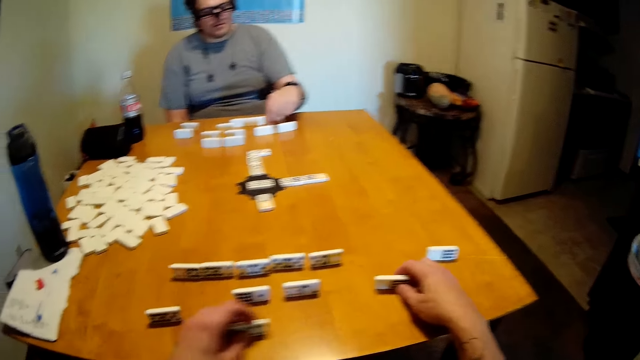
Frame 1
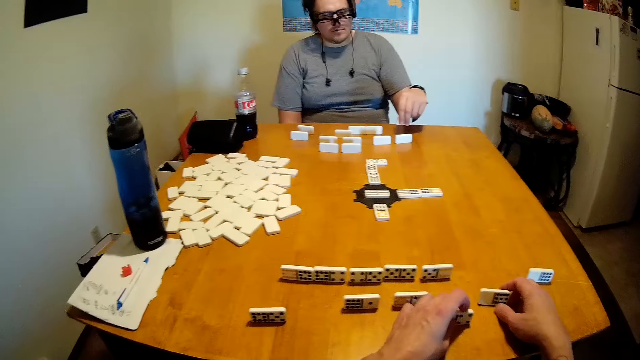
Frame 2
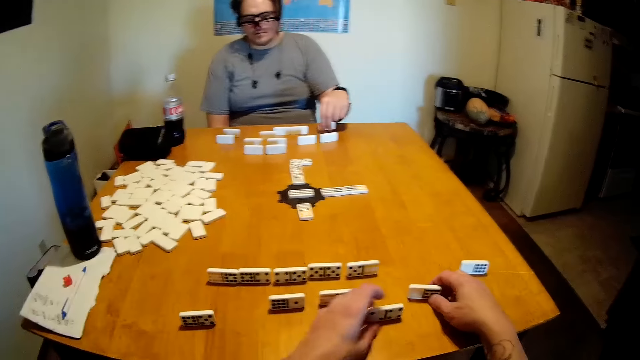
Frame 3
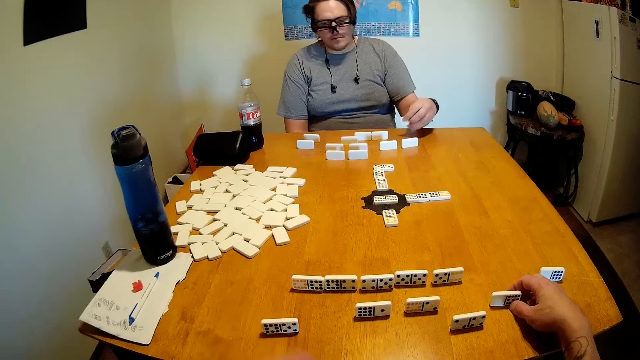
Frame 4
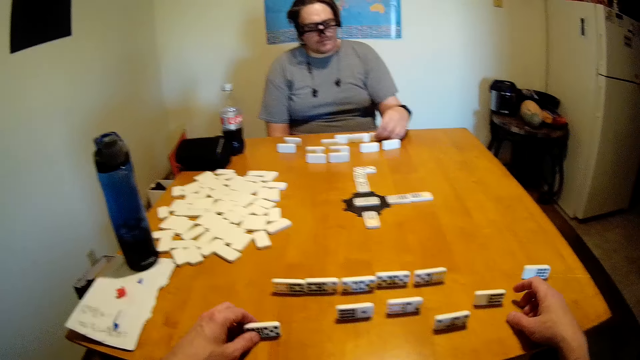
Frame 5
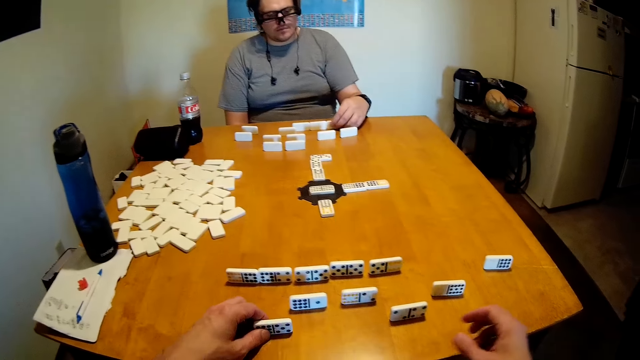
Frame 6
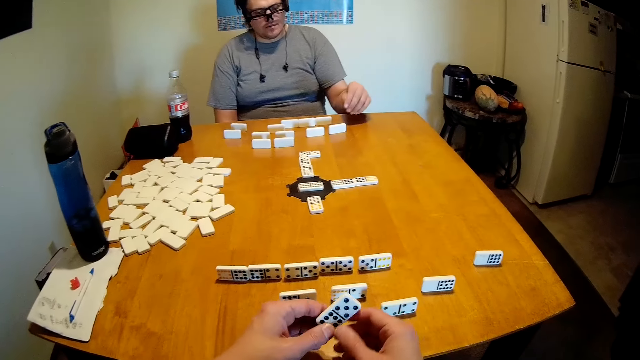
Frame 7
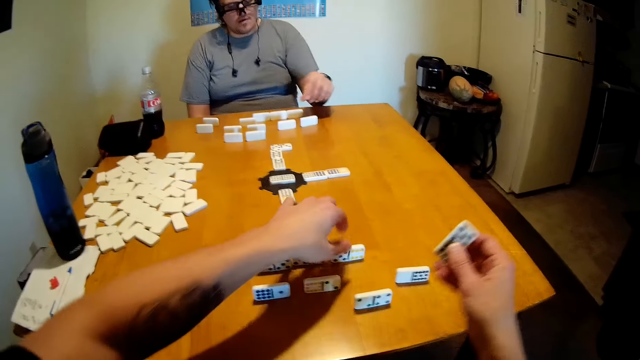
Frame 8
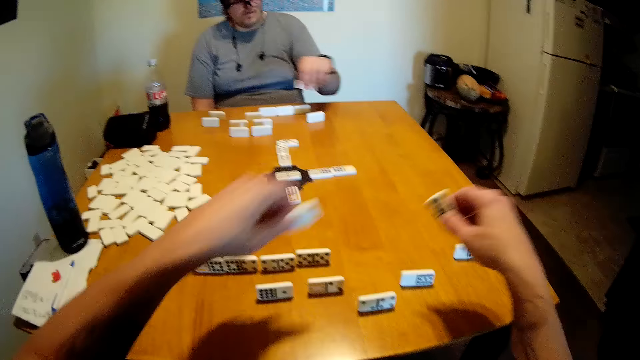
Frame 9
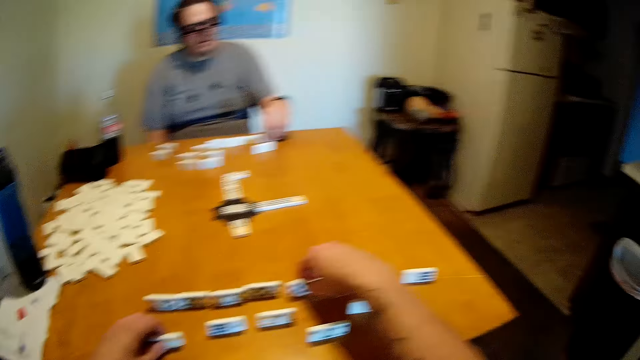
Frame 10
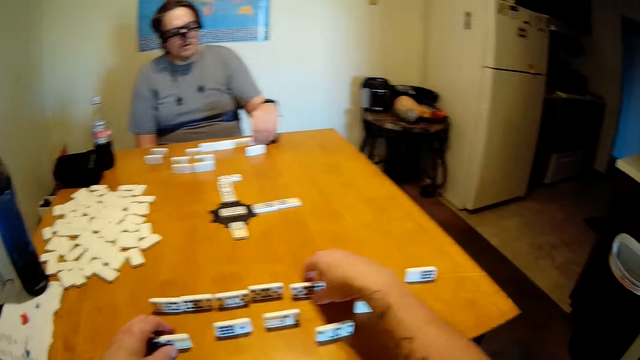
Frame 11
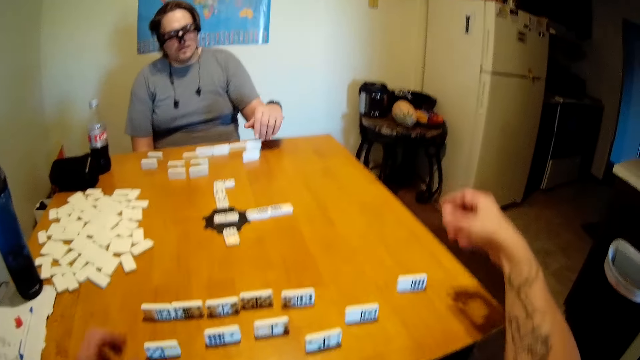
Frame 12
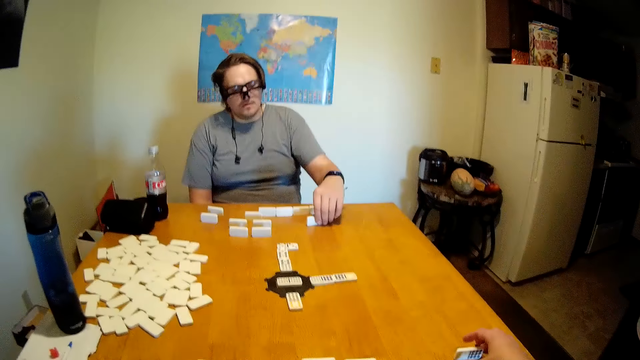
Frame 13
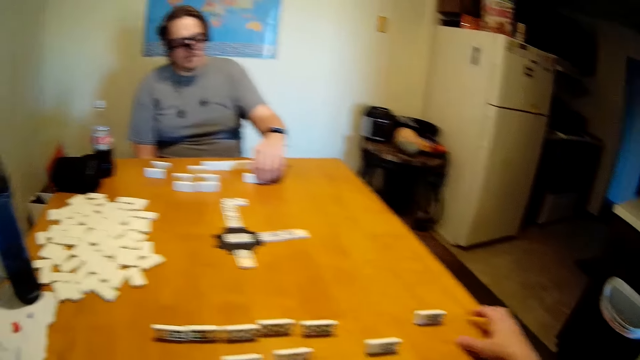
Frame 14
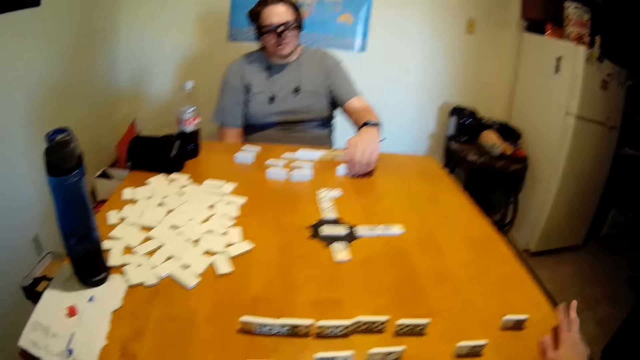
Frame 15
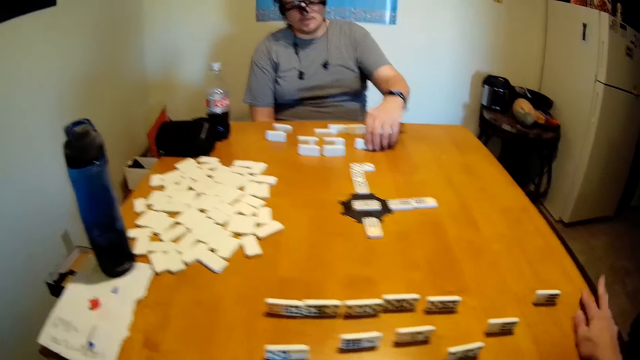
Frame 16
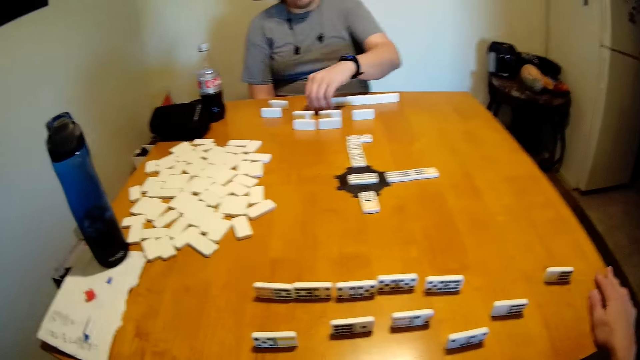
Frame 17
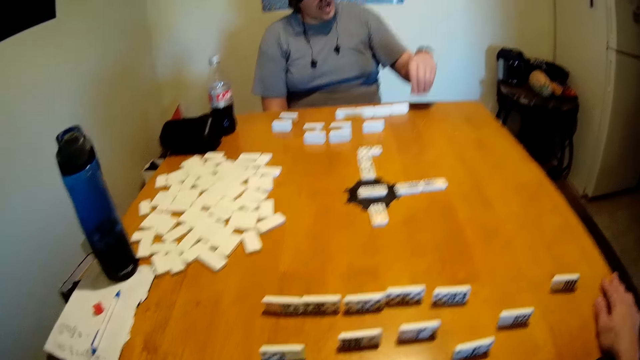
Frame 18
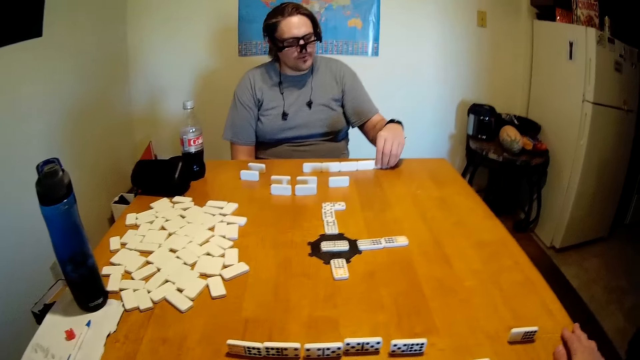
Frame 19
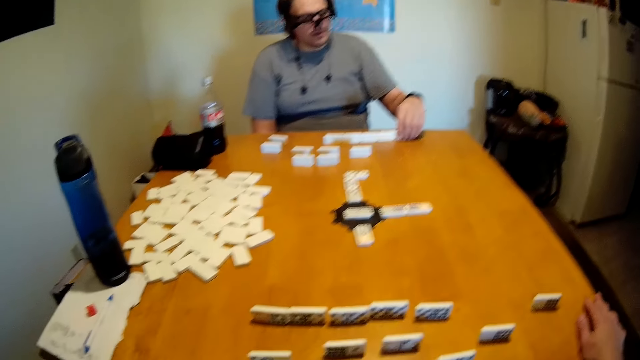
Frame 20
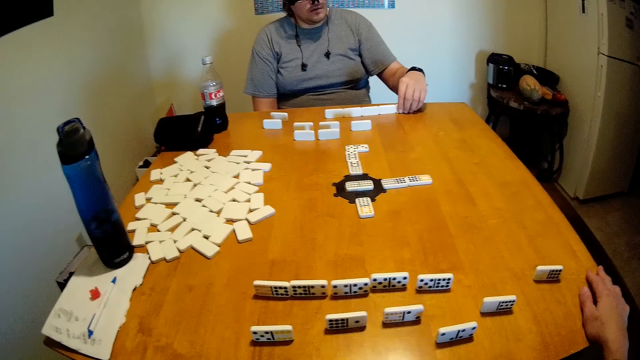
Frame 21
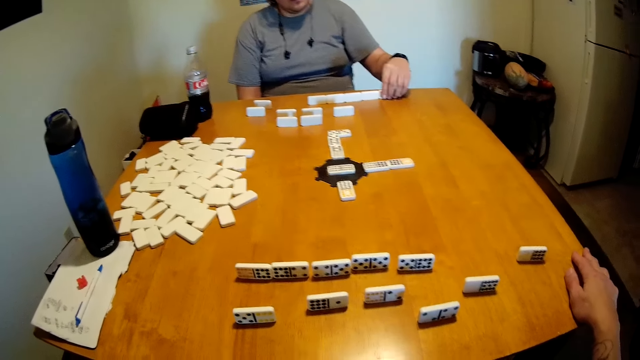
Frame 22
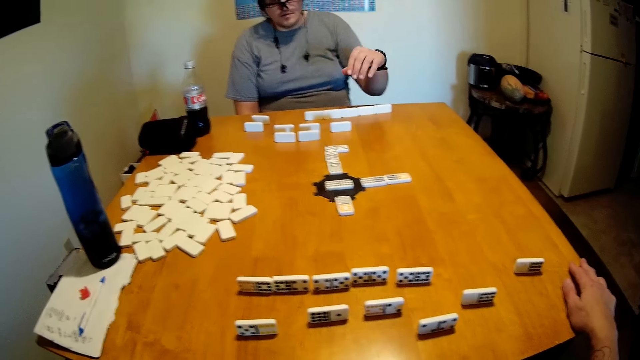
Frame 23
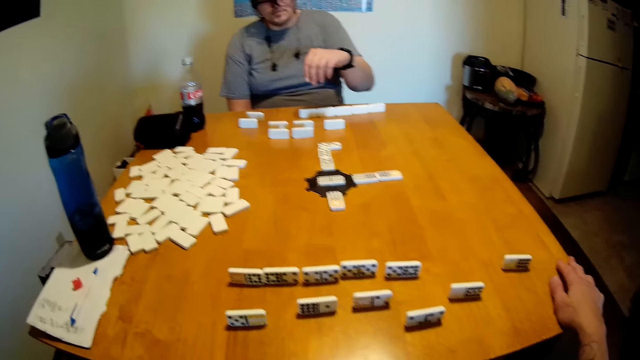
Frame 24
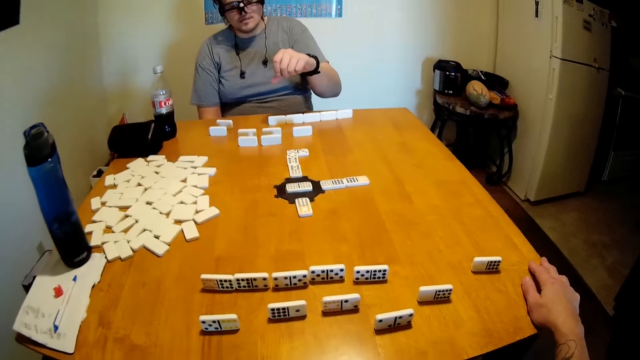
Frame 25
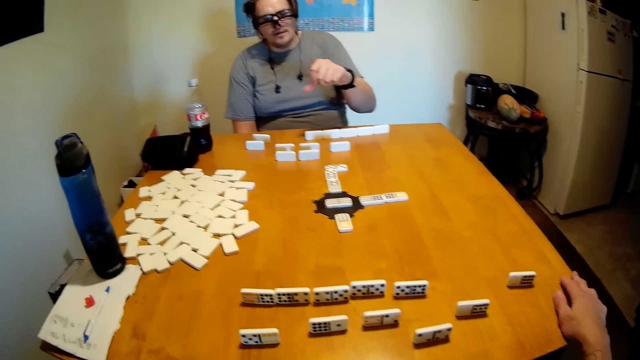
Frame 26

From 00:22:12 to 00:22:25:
A person puts the dominoes on the table. The camera wearer picks up the game piece and puts the game piece down. They pick up the dominoes and put the dominoes on the table. They pull the game piece, pick up the game piece and put the game piece down.

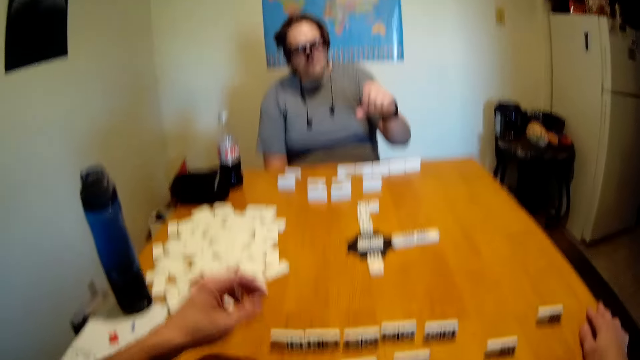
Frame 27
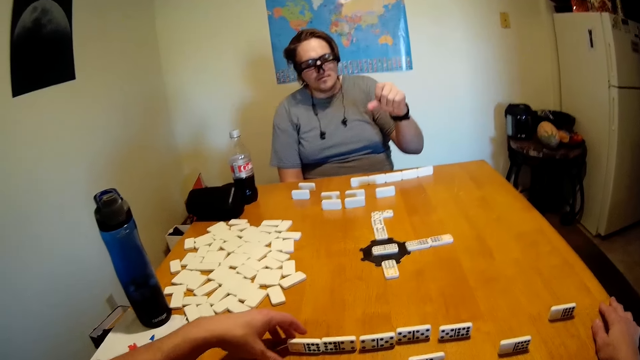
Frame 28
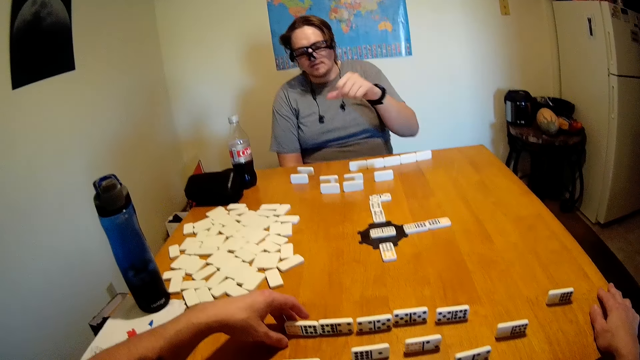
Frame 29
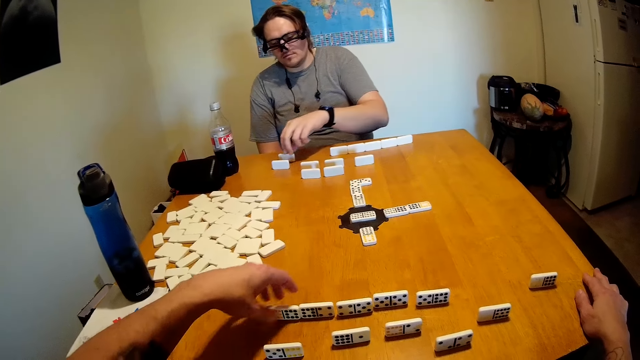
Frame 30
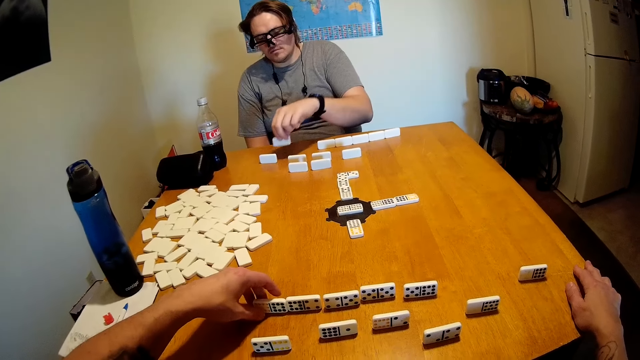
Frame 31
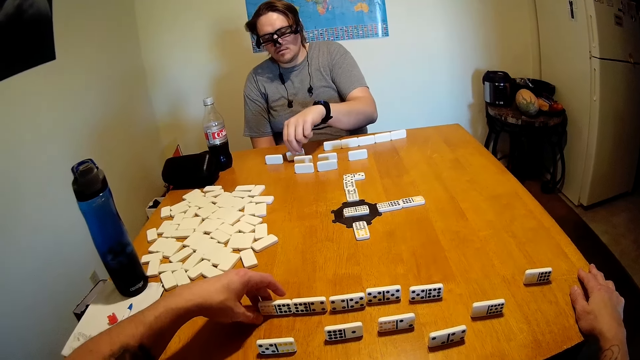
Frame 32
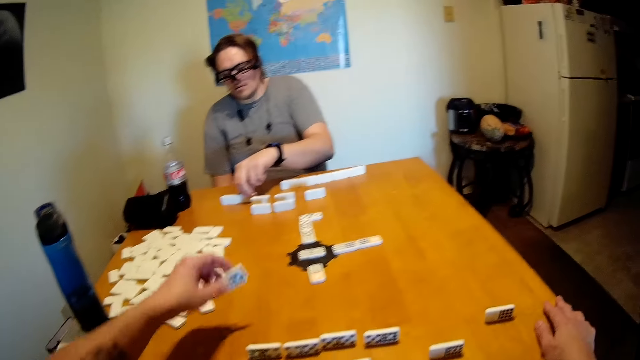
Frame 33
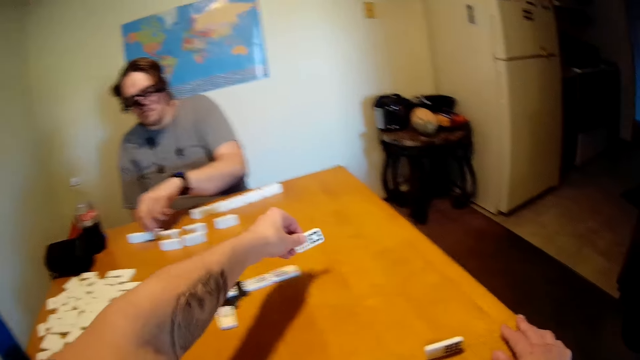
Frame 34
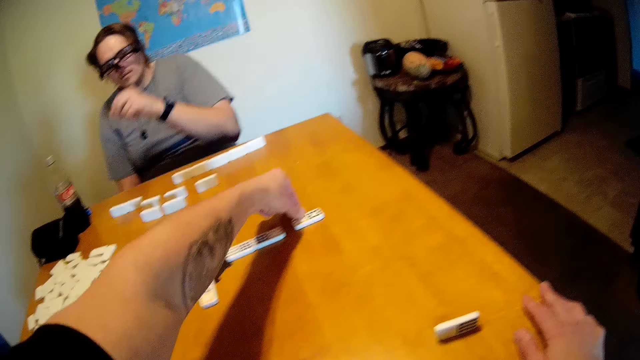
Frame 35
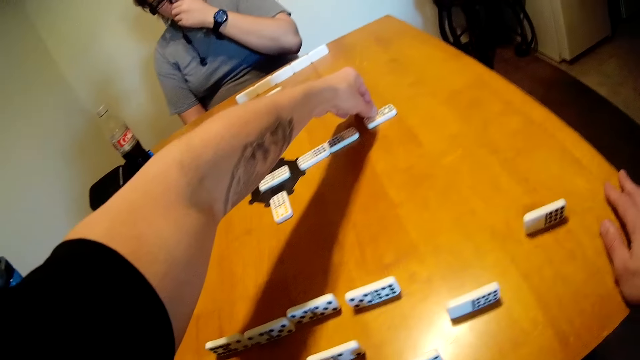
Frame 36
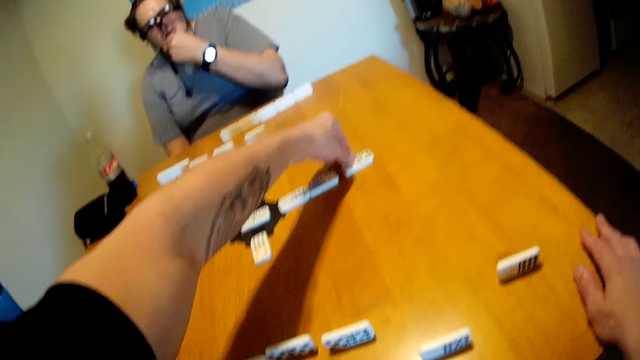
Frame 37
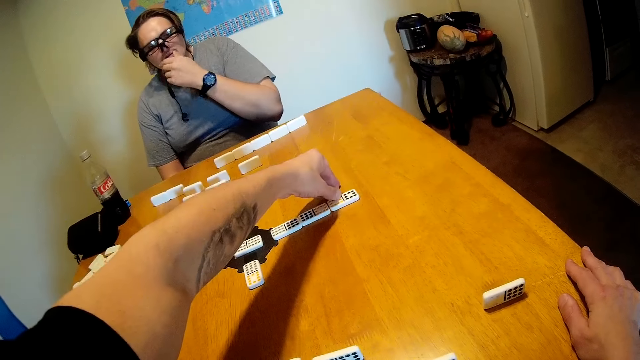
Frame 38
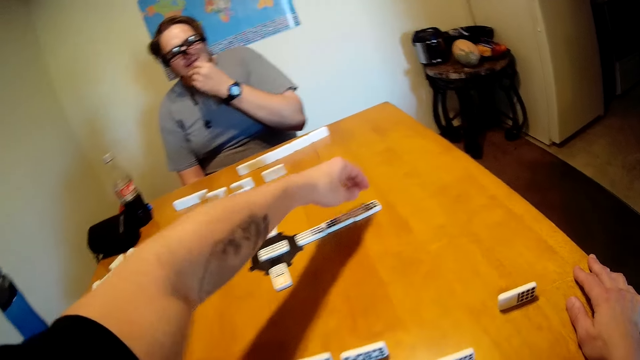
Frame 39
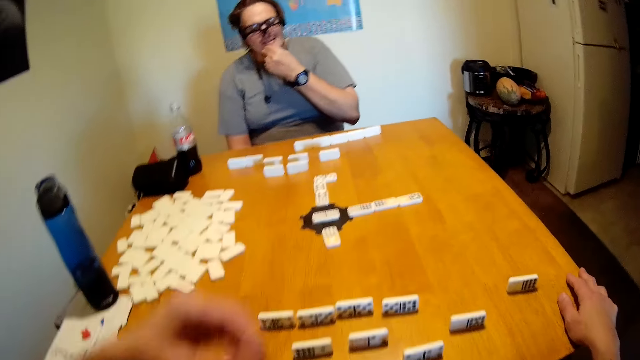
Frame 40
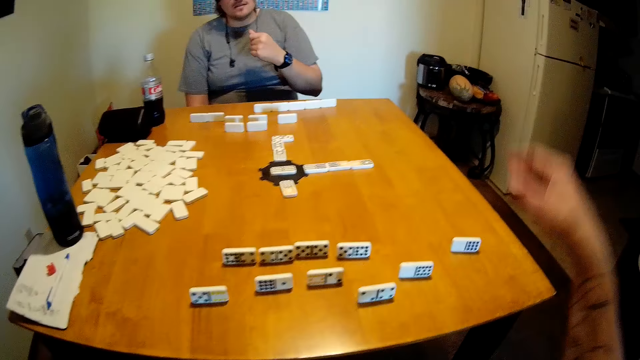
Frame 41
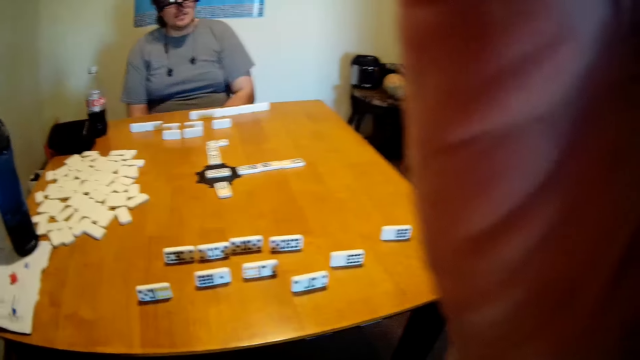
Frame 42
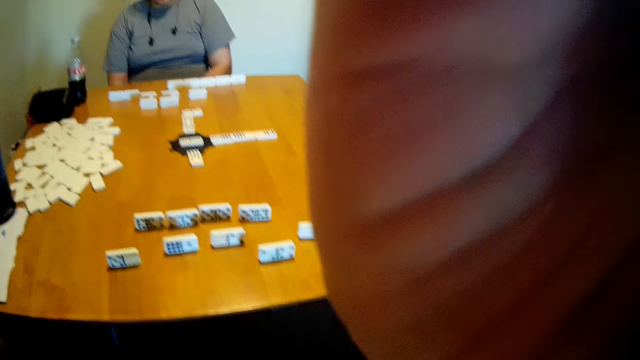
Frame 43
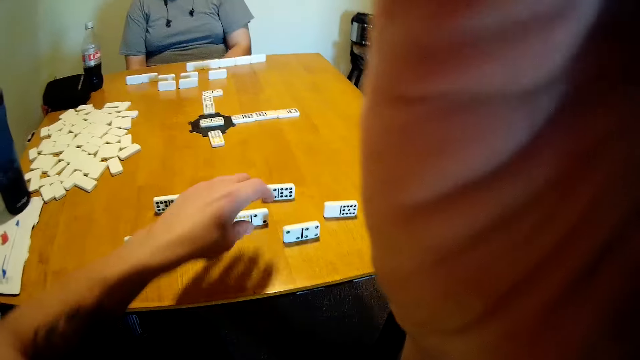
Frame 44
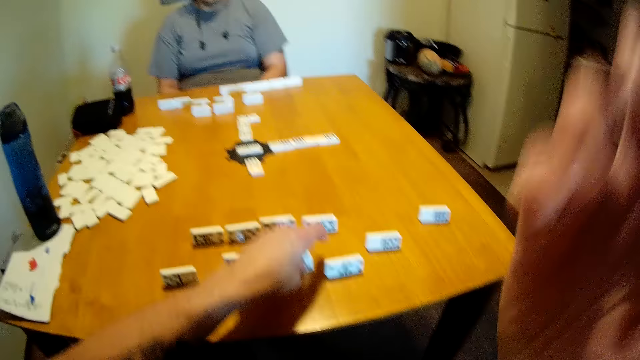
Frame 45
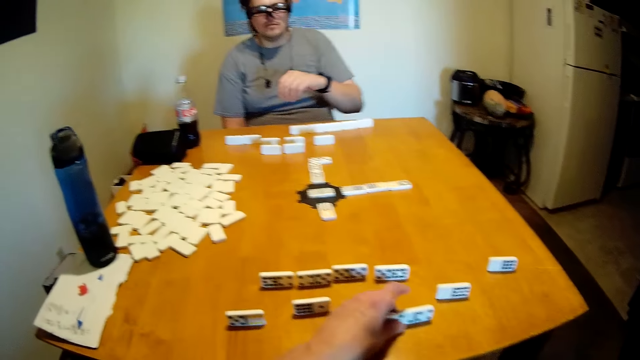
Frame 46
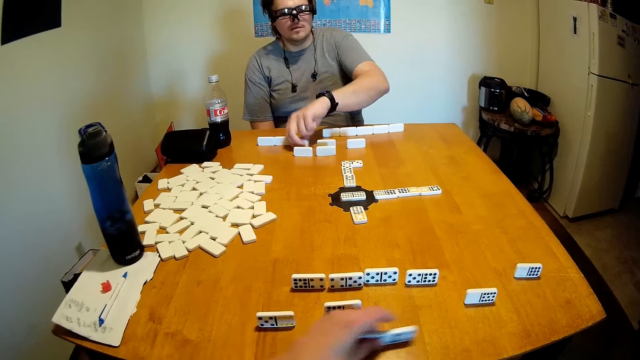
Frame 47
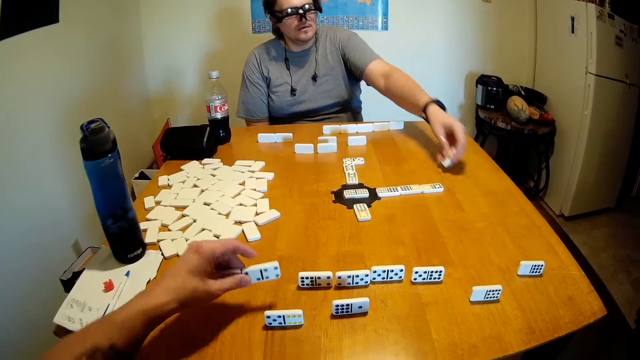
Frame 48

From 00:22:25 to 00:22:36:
A person picks up the dominoes. The camera wearer picks up the dominoes. The person puts the dominoes on the table. The camera wearer puts the dominoes on the table, sets up the camera, and picks up the dominoes. The person picks up the dominoes.
